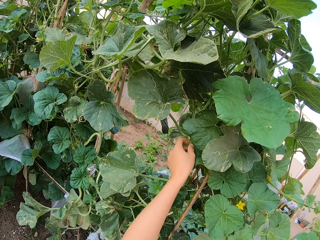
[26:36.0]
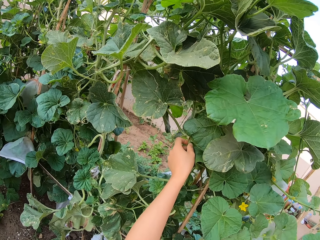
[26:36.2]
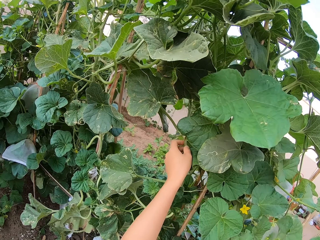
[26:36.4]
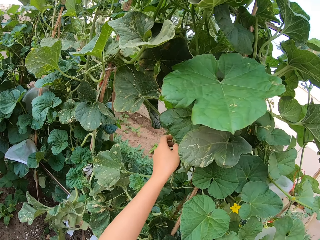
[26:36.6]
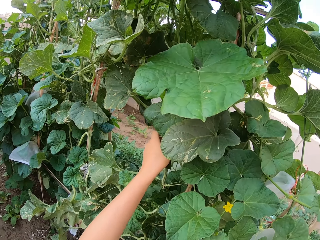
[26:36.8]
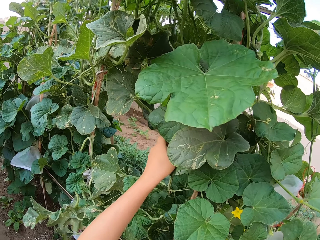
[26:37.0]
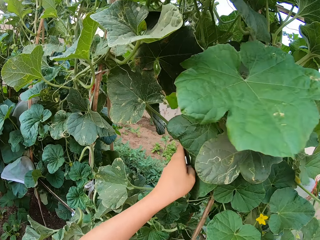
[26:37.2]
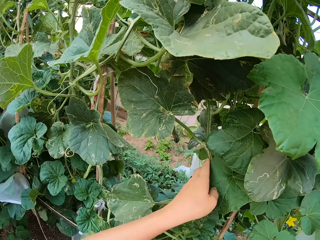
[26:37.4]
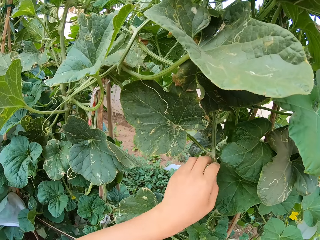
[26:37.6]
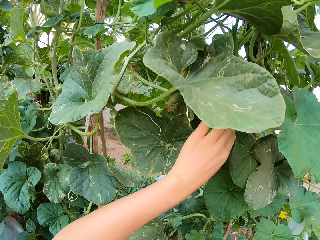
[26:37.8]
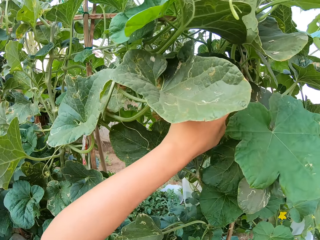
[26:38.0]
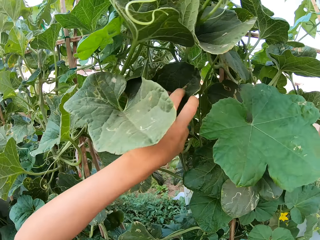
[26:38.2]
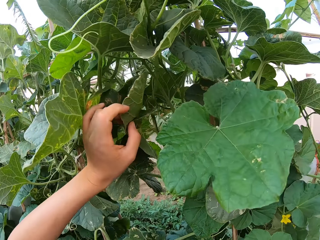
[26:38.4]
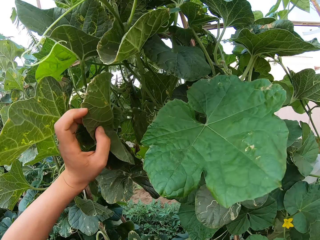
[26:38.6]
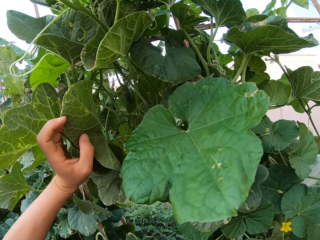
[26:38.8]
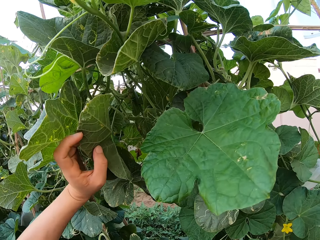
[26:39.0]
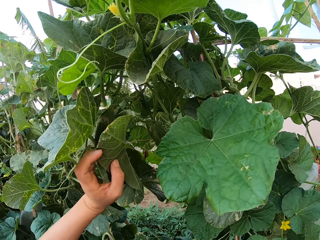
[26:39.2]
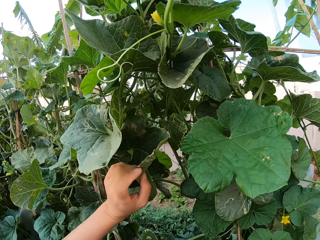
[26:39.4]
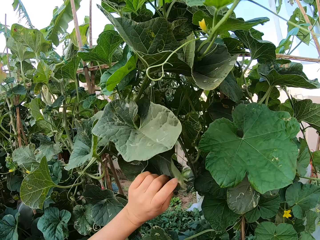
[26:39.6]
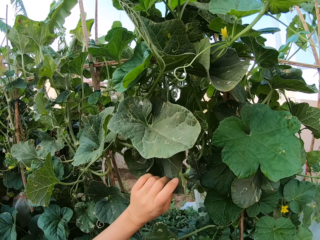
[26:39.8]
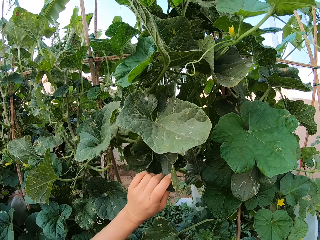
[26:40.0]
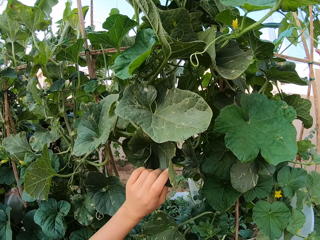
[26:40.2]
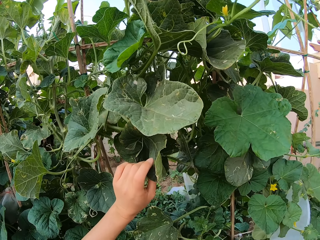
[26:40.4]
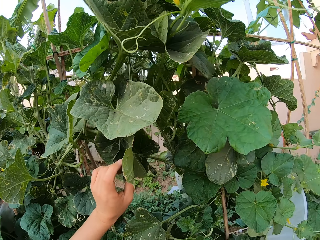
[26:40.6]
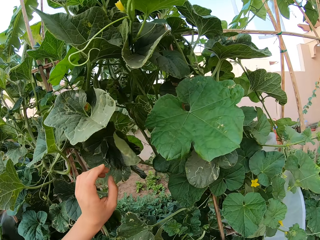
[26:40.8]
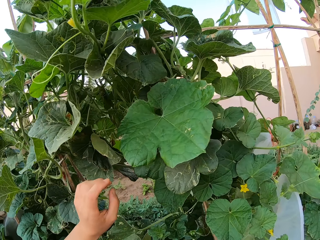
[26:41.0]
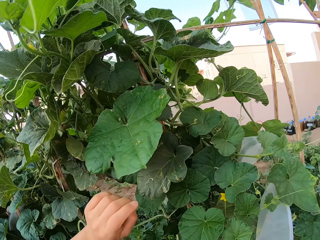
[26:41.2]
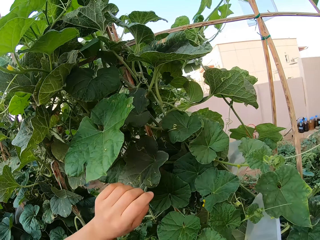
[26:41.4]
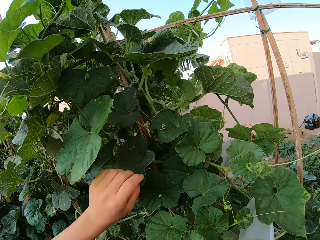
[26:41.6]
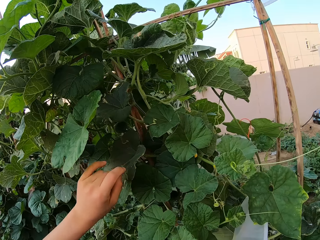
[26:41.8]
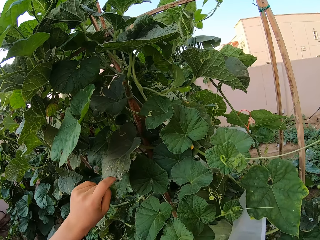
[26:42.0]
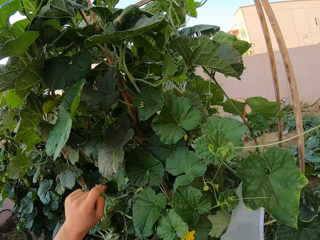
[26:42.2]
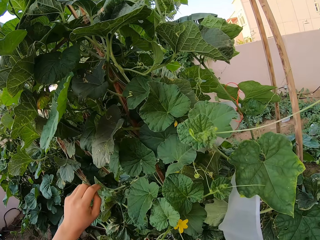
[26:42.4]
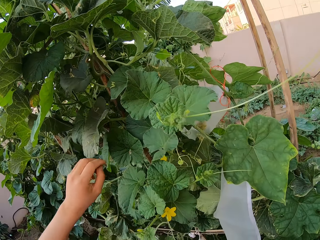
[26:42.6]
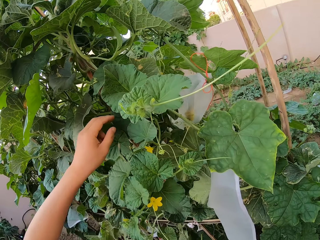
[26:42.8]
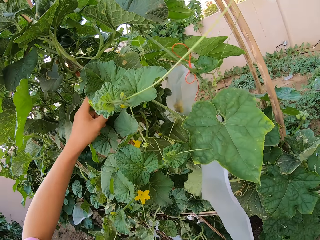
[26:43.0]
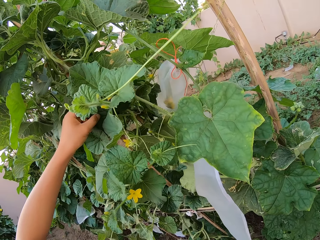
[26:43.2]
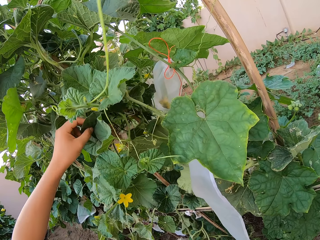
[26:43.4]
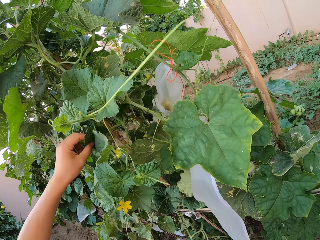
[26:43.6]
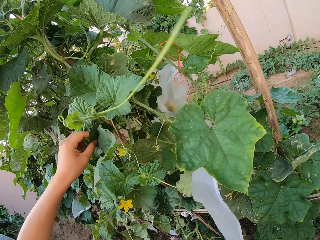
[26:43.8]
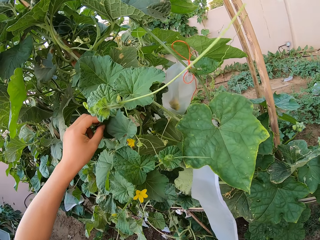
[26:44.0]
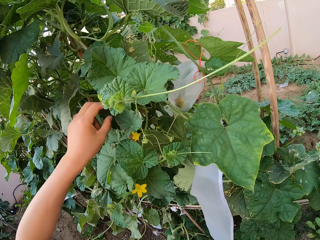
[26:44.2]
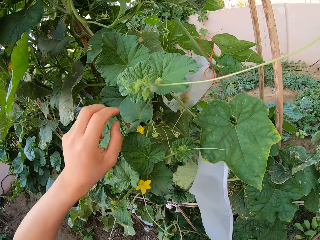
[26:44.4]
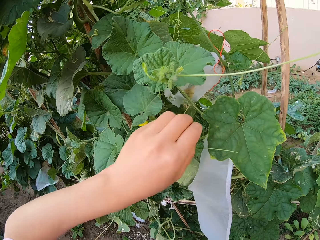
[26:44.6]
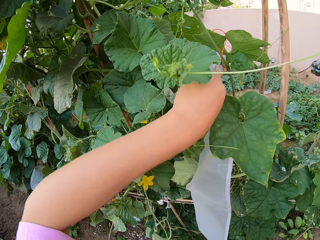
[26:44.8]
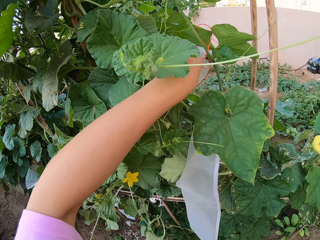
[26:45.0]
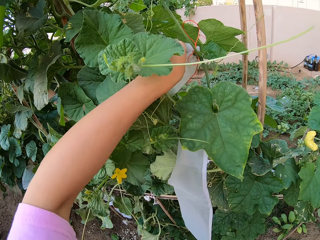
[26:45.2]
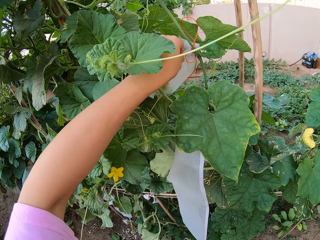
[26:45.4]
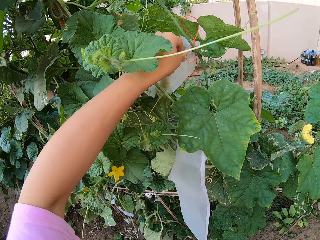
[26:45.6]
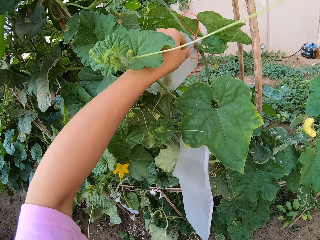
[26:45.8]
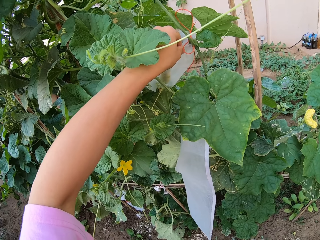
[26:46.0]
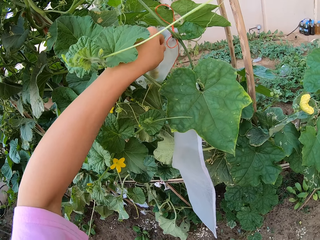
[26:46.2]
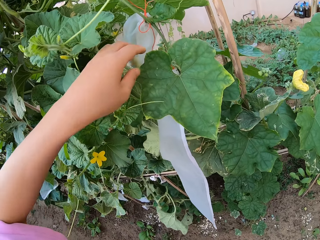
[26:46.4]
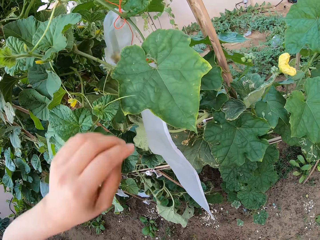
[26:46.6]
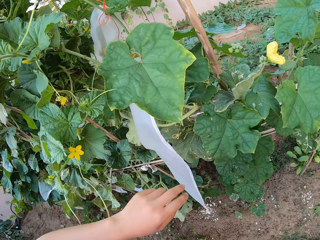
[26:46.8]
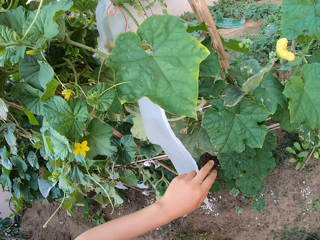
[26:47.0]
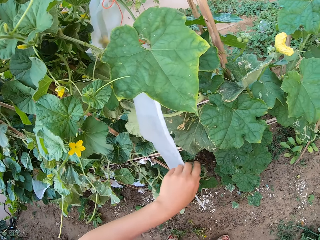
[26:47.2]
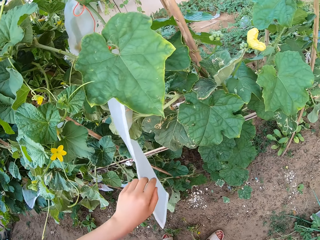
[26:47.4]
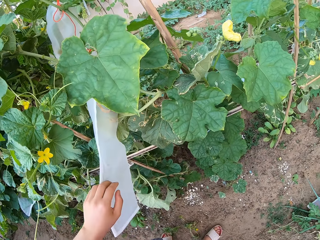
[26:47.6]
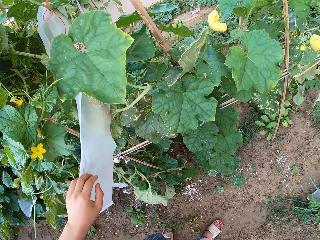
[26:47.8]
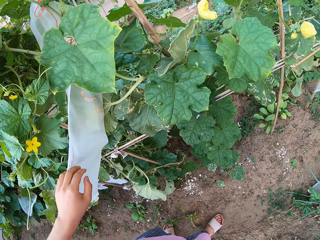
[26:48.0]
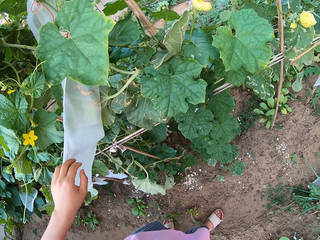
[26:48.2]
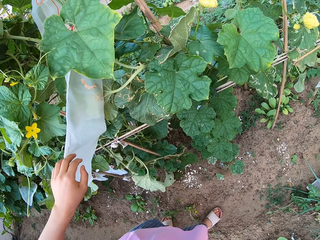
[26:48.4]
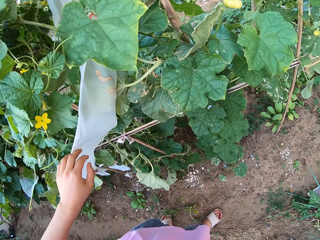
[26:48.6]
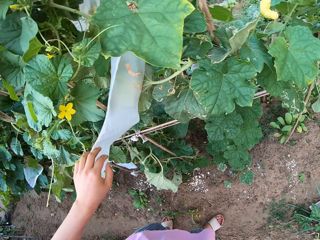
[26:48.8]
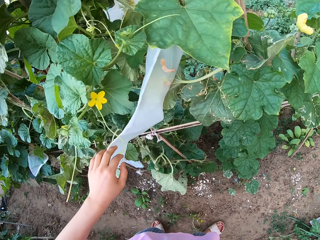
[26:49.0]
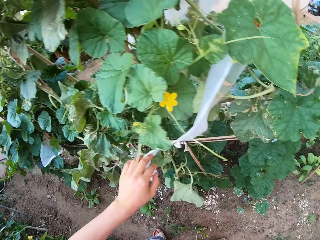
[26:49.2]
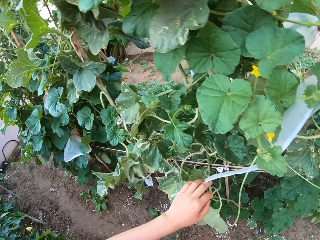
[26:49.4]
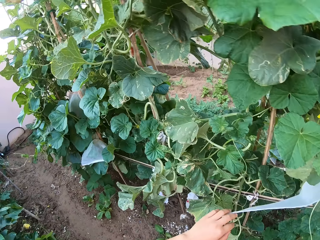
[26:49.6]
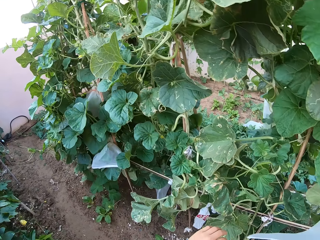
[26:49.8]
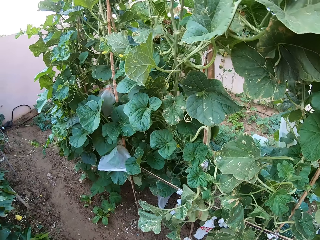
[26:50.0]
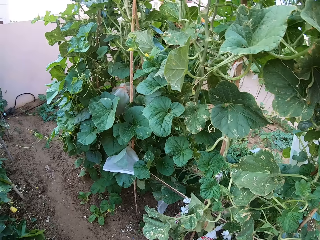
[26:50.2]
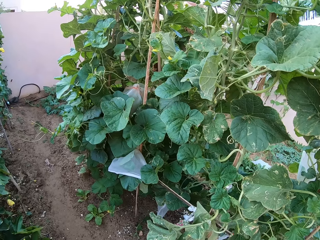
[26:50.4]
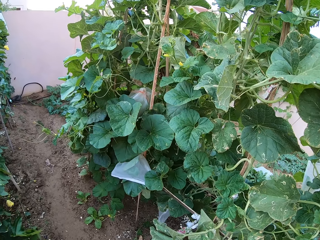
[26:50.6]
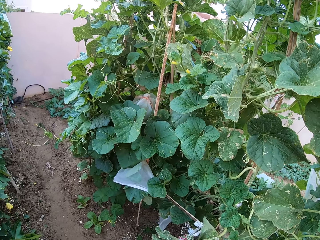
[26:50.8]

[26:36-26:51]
The camera wearer adjusts the cellophane bag. They touch the nylon.

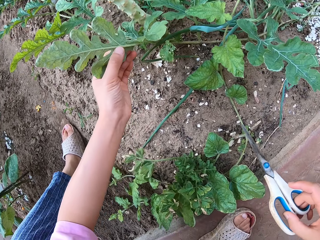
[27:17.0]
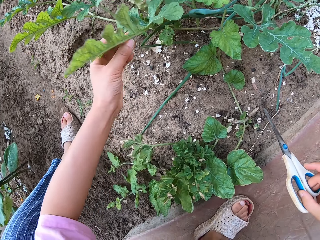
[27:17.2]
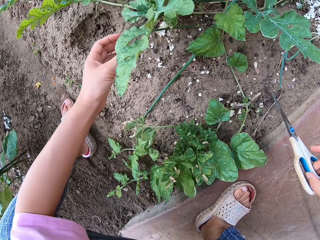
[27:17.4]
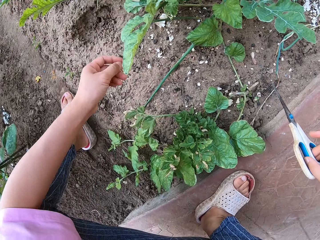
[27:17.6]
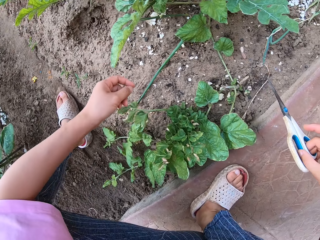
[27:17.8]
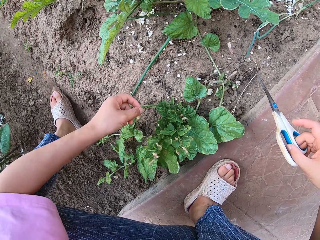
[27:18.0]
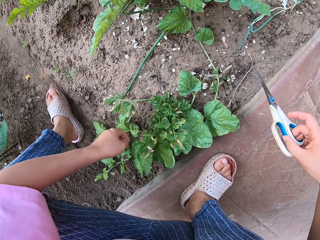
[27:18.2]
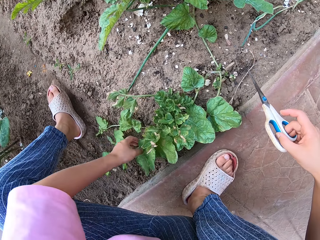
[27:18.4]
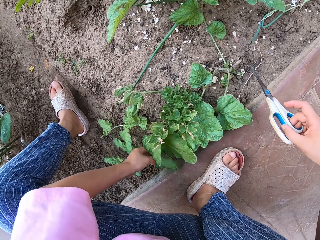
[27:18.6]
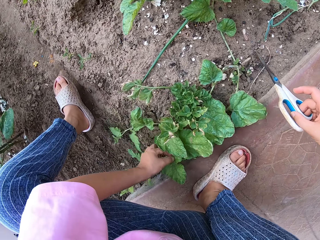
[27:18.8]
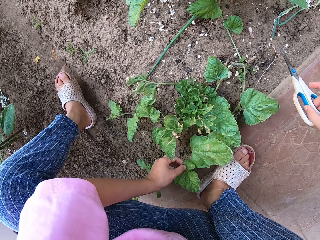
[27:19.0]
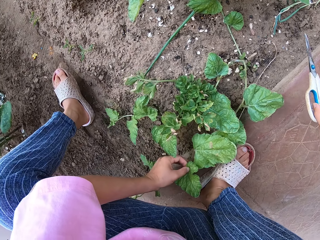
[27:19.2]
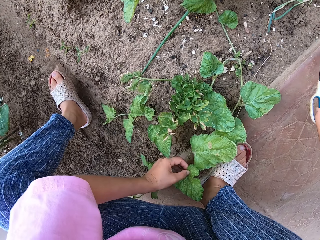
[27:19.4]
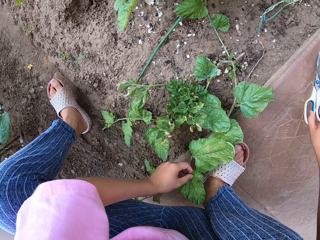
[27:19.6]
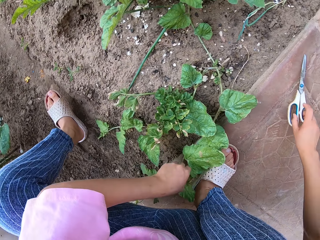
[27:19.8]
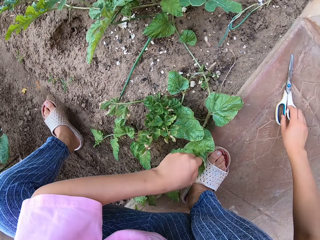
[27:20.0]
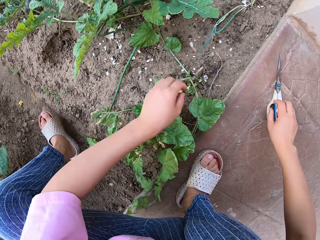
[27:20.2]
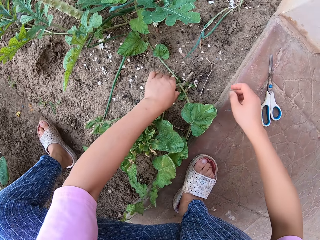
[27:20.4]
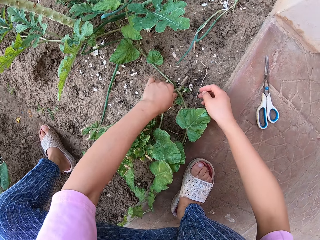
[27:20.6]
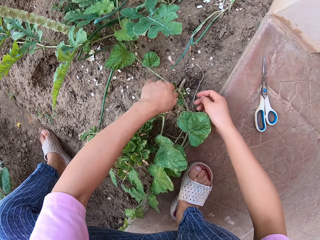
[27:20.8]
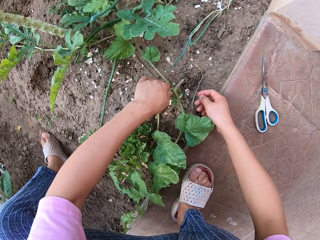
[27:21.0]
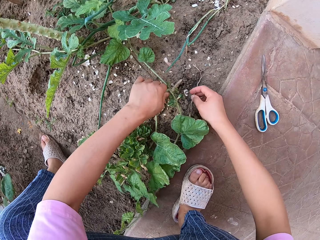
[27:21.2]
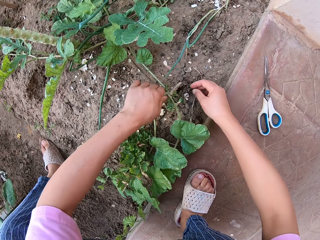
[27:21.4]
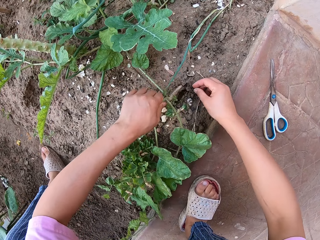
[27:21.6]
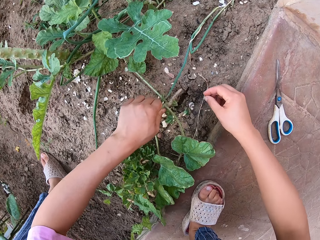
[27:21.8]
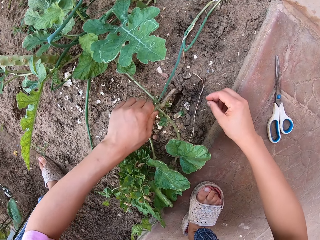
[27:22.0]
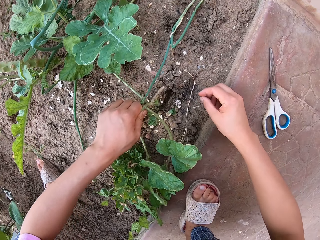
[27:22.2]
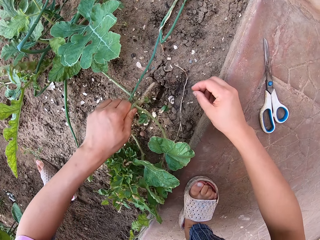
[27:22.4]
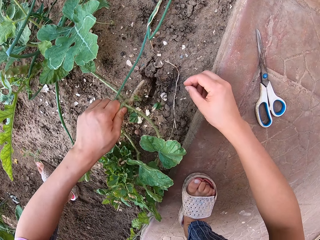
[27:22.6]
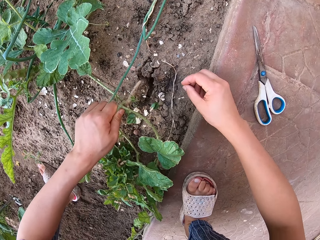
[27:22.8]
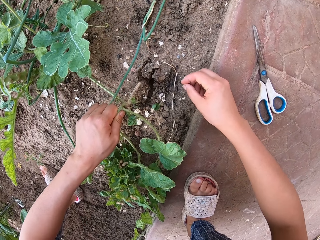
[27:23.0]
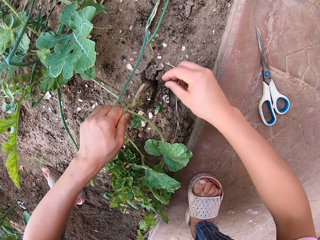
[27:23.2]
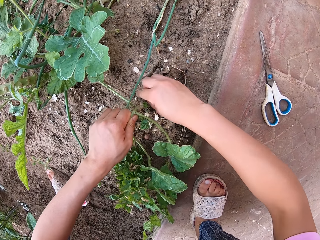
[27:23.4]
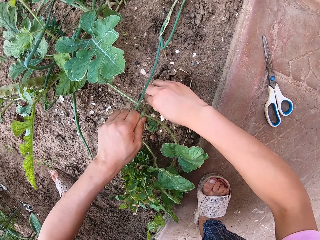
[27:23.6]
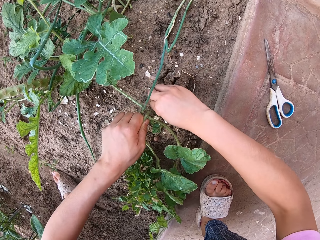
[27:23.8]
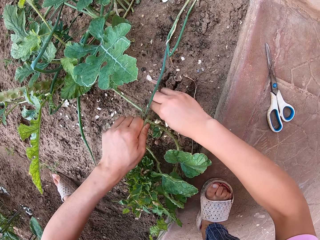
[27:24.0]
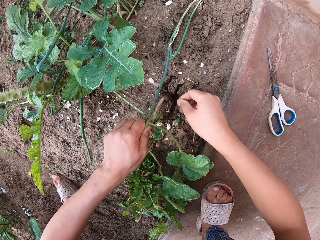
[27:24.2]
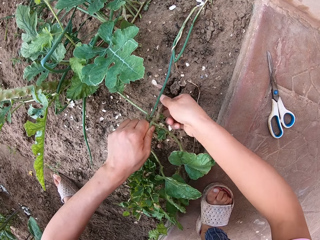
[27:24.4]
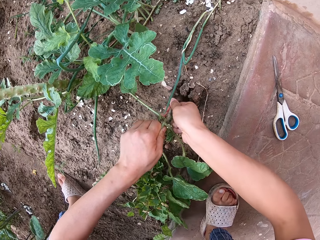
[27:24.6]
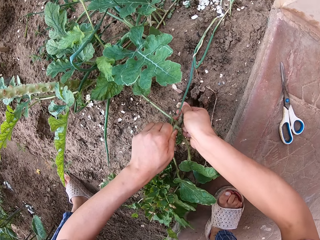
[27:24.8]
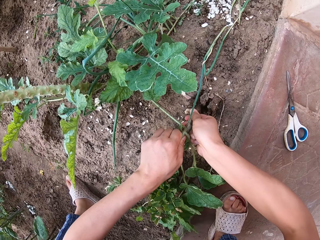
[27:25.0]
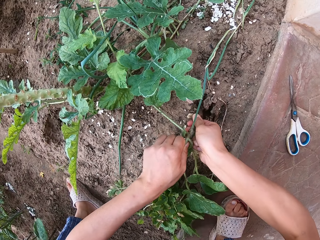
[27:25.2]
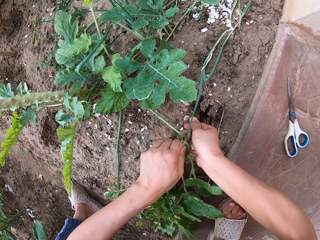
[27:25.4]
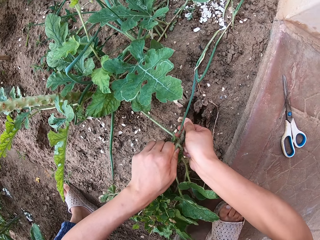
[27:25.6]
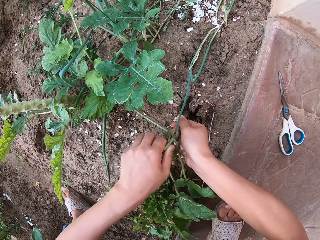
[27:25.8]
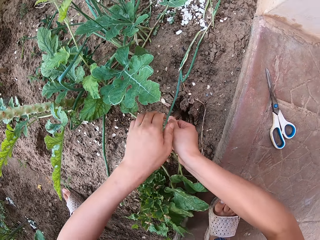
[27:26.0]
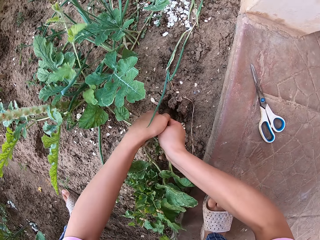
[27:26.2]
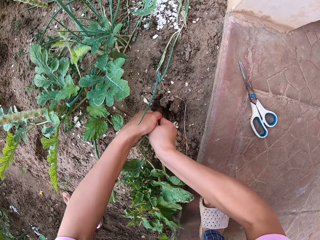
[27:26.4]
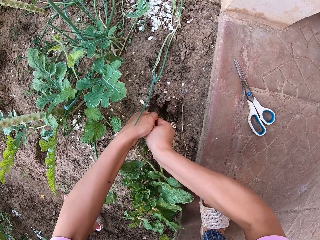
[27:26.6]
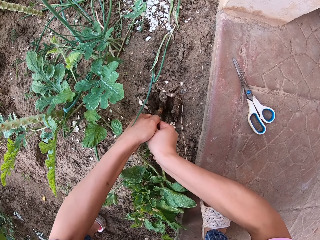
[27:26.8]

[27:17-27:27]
The camera wearer touches the plant leaves. They pull out the plant.
